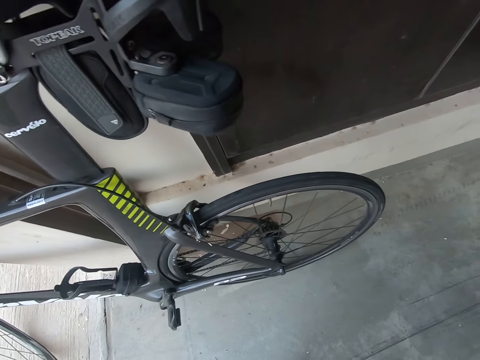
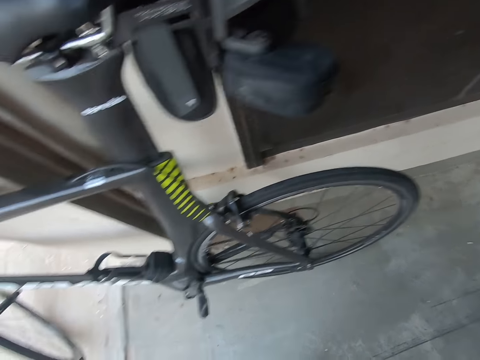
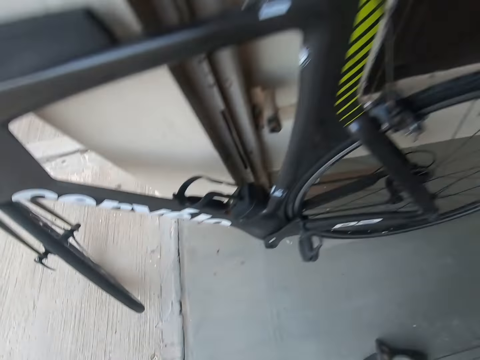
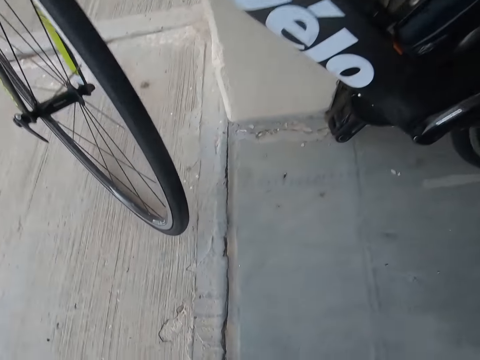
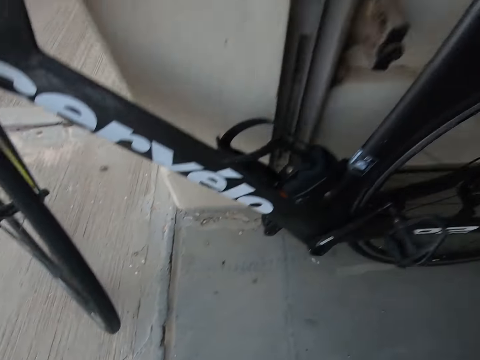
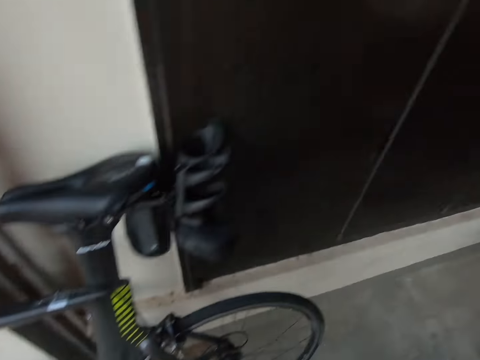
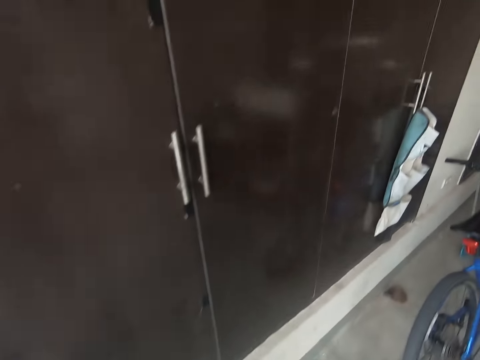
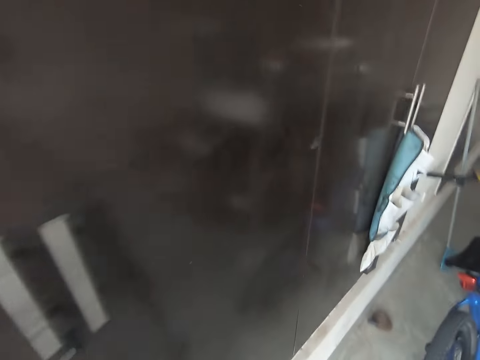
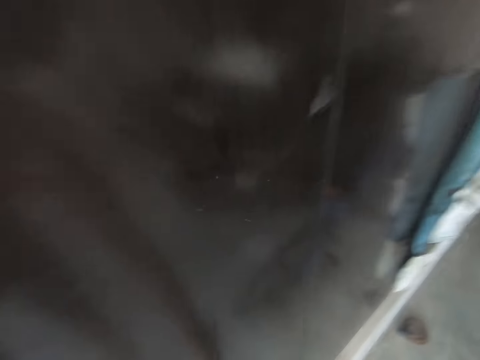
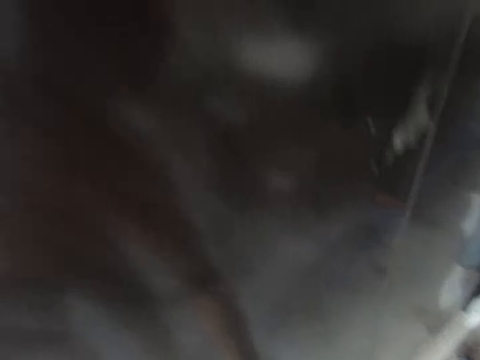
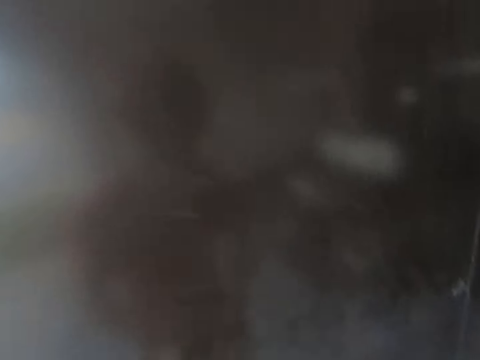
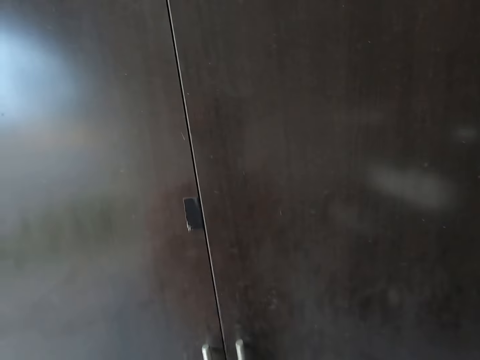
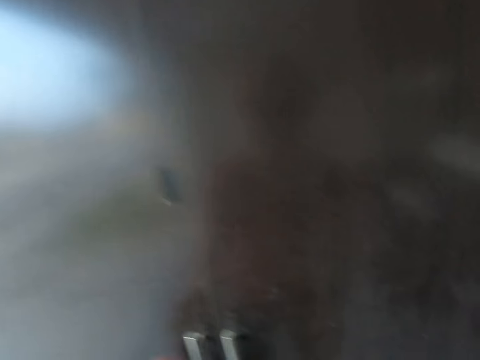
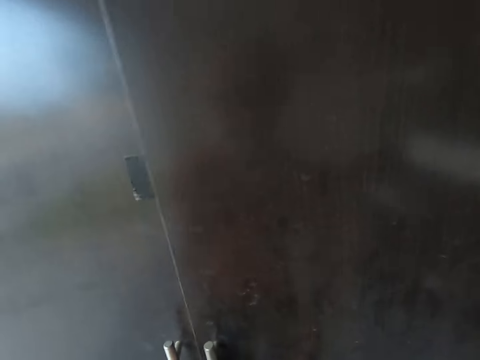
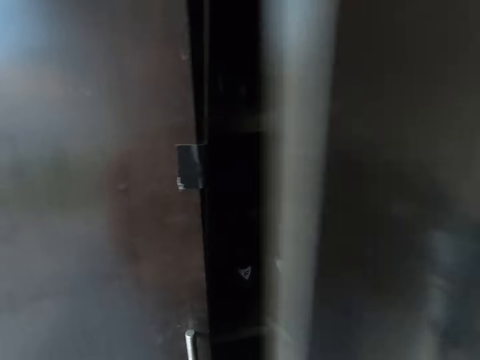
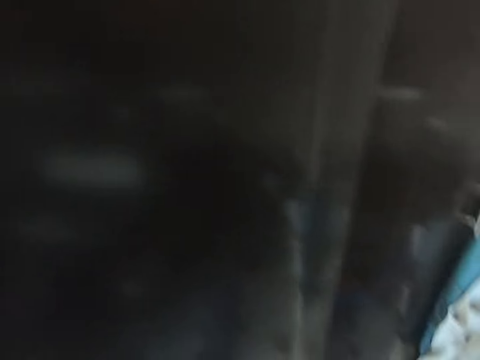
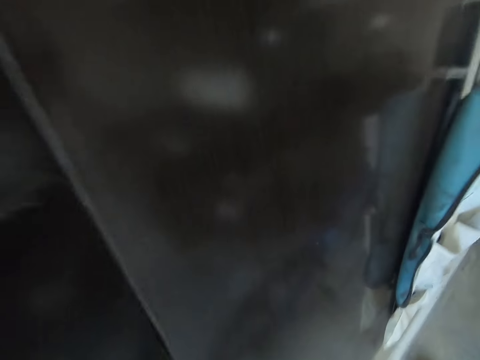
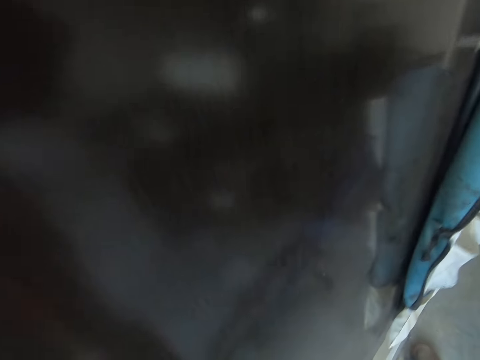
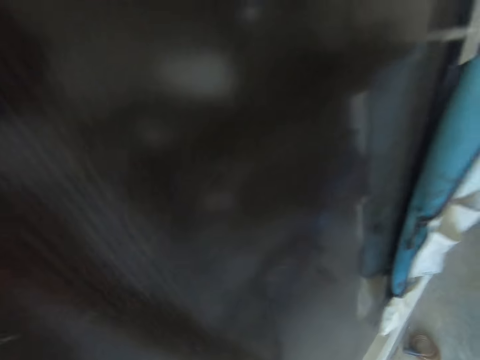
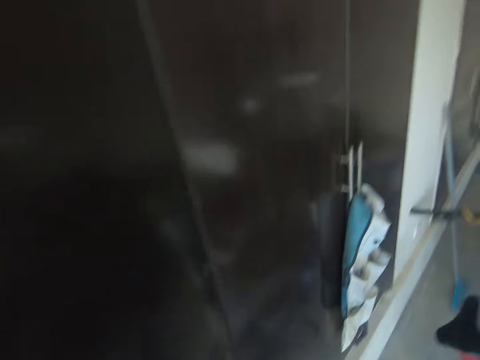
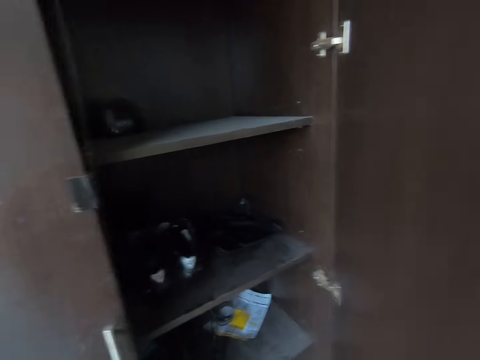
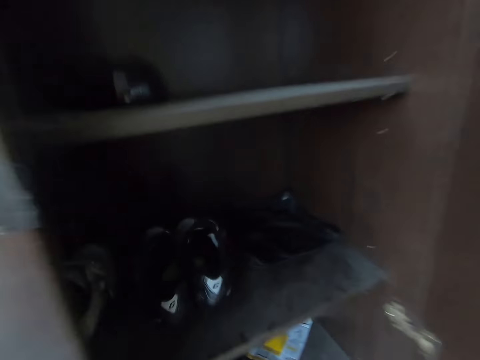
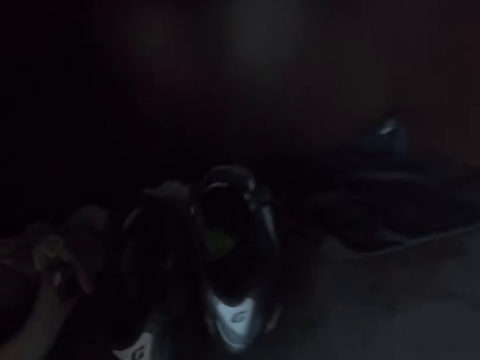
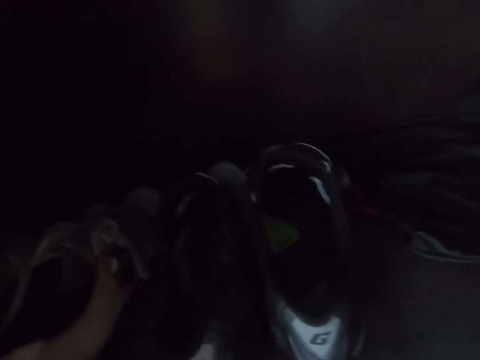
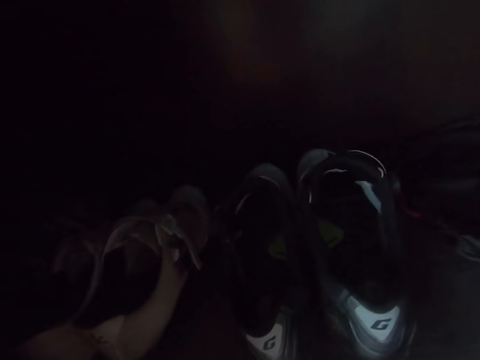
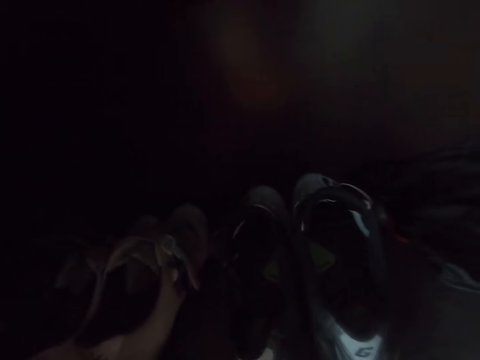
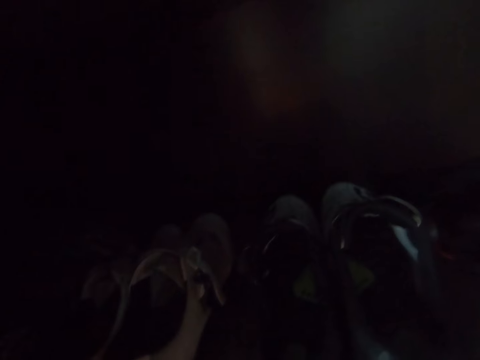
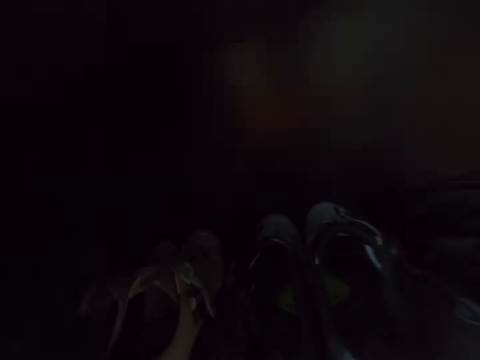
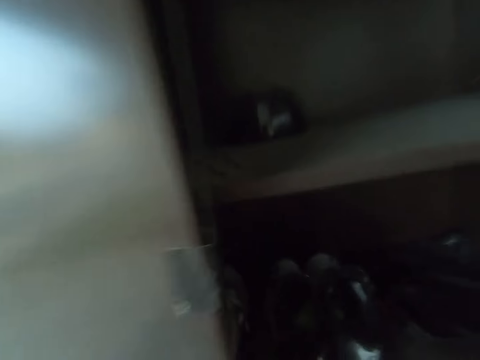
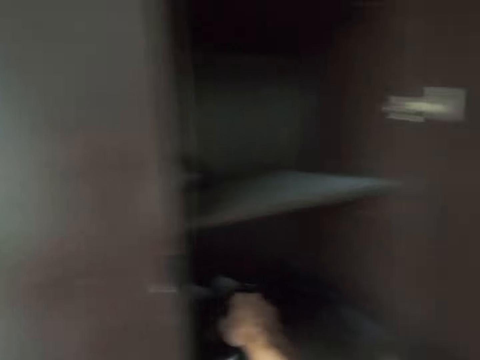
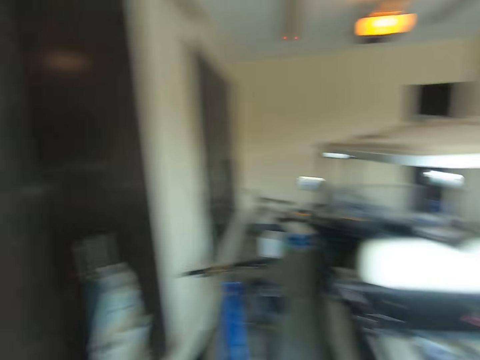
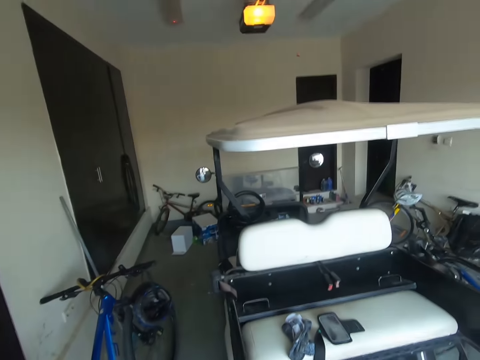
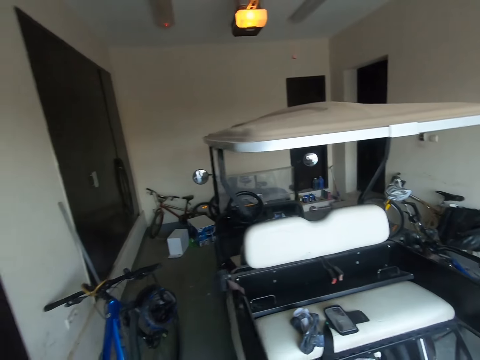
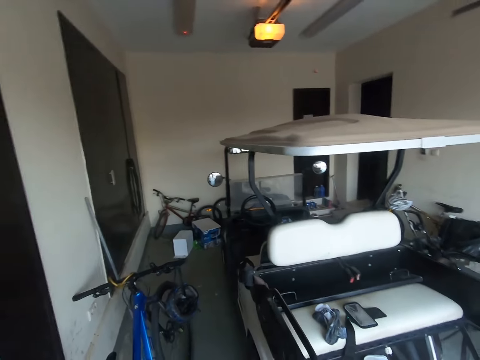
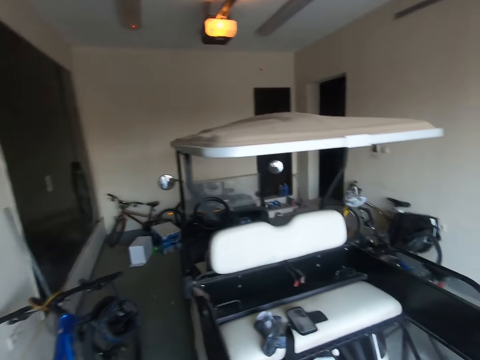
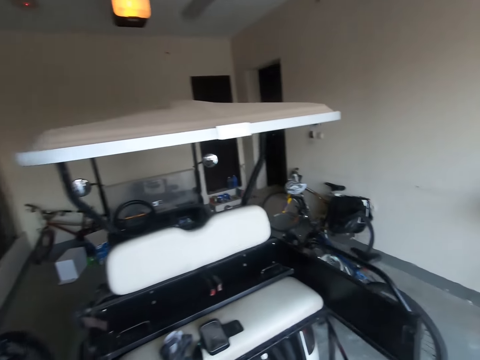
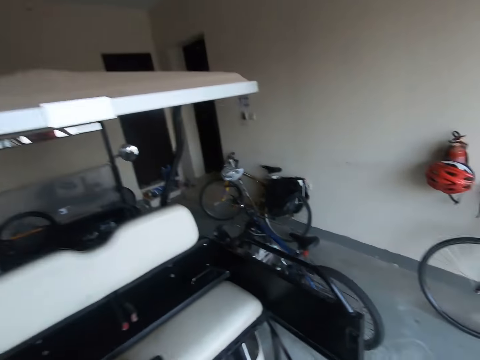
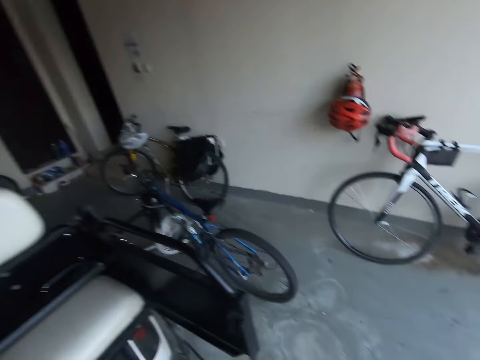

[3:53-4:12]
The camera wearer opens the cabinet. They move around. They look around the cabinet. They pick shoes from the cabinet. They walk around.

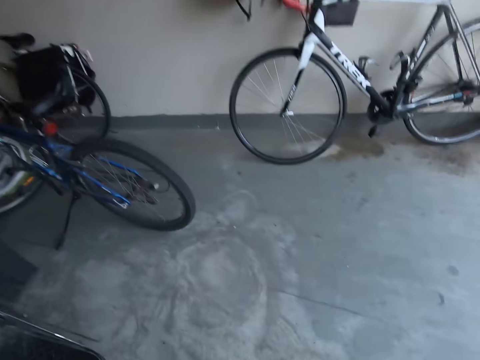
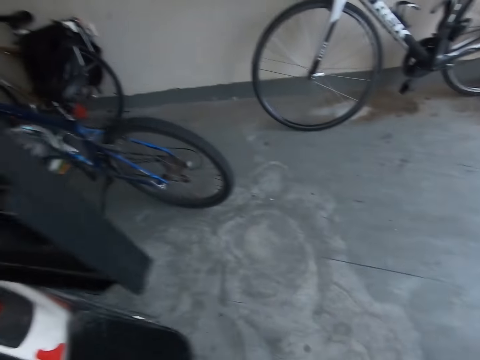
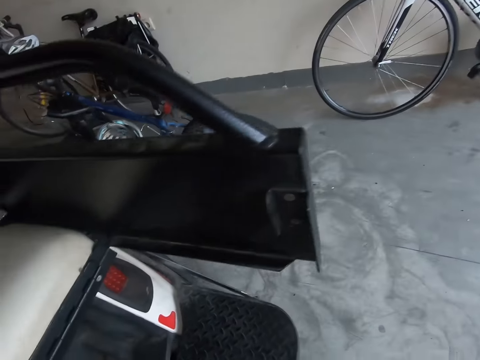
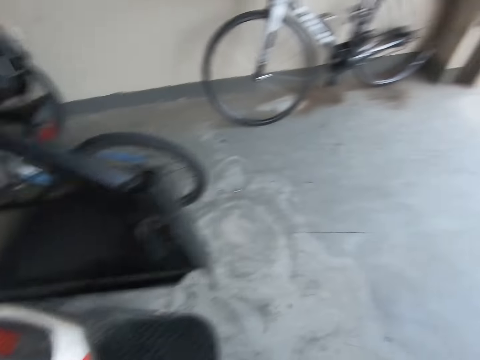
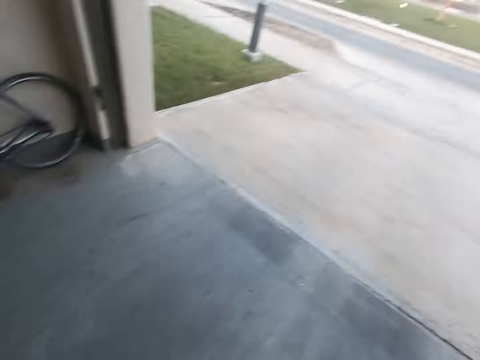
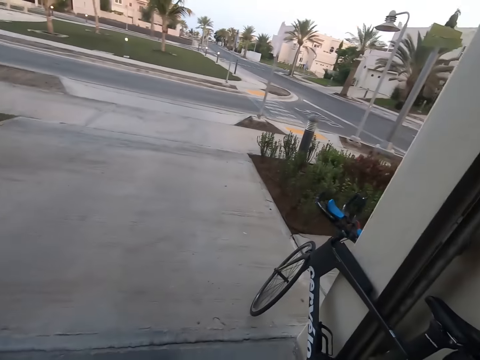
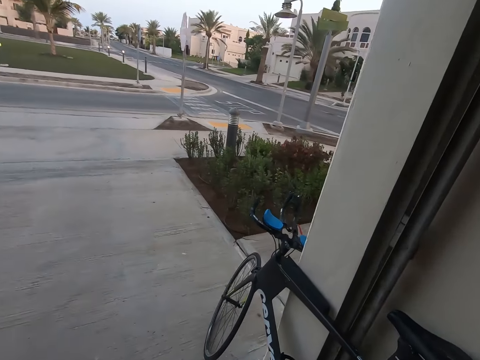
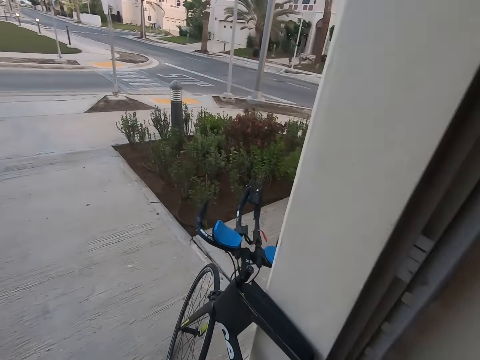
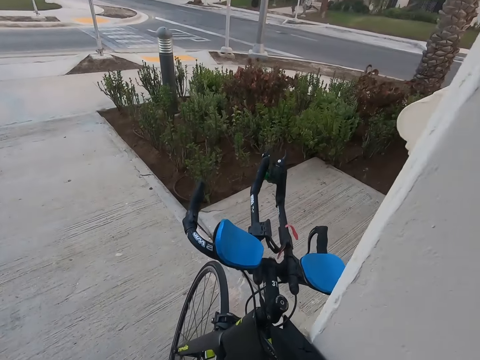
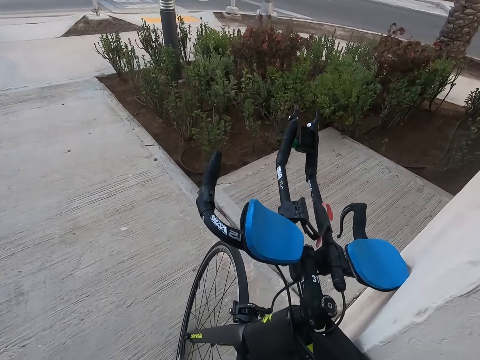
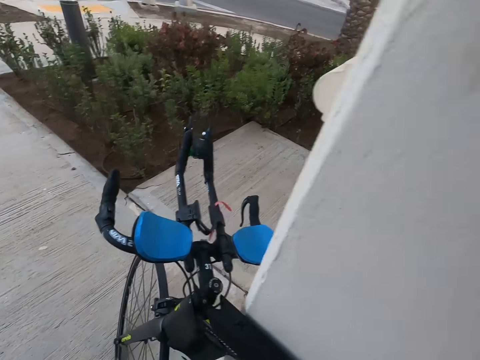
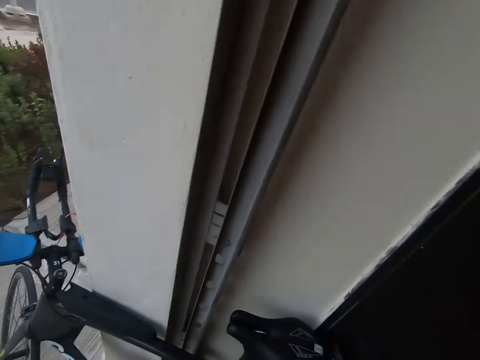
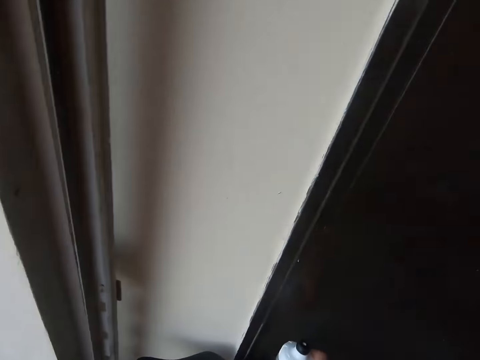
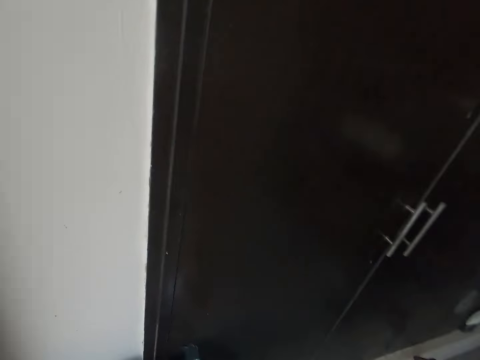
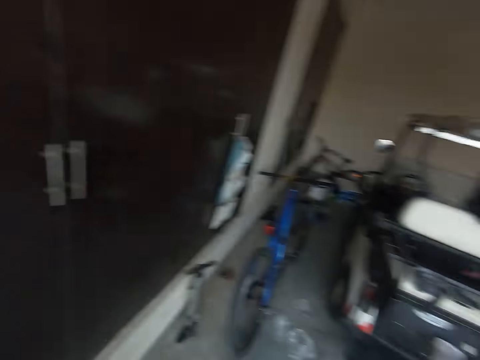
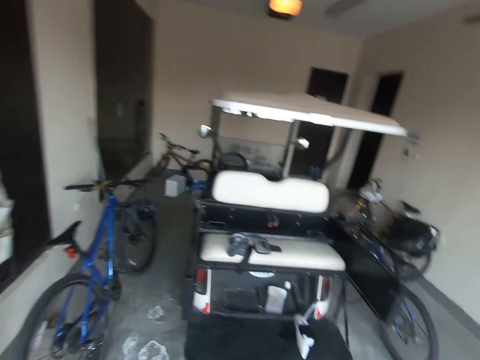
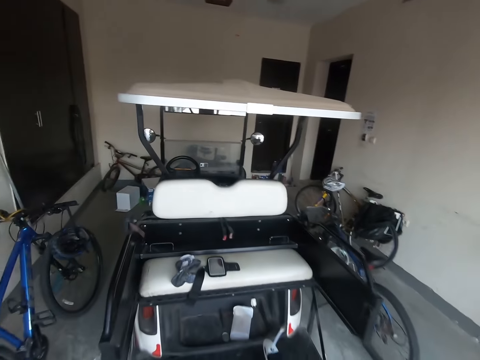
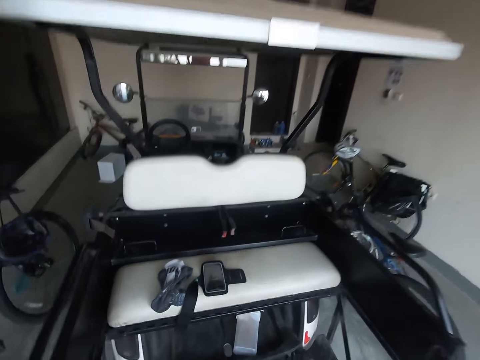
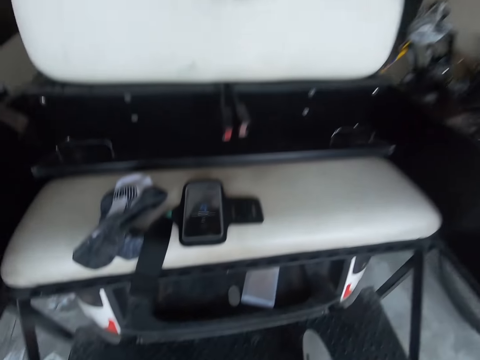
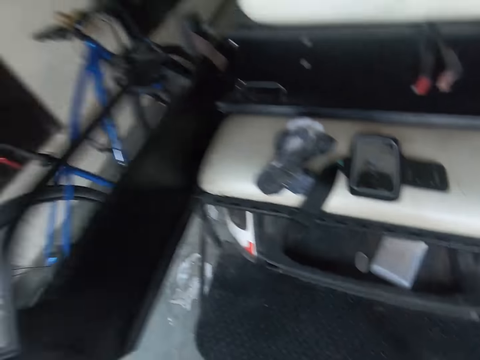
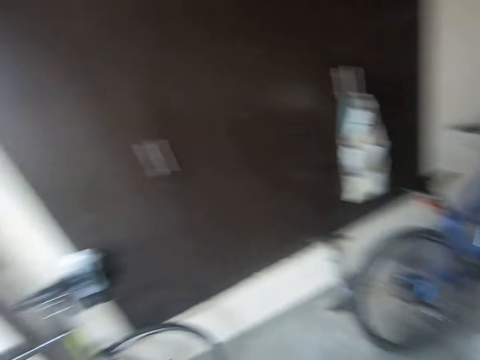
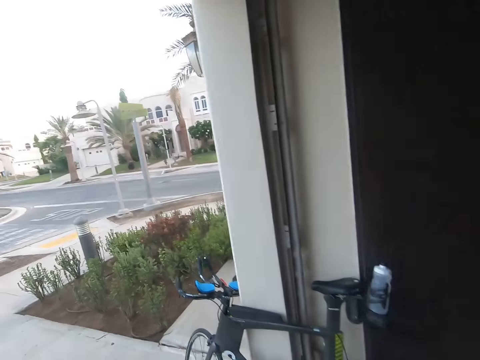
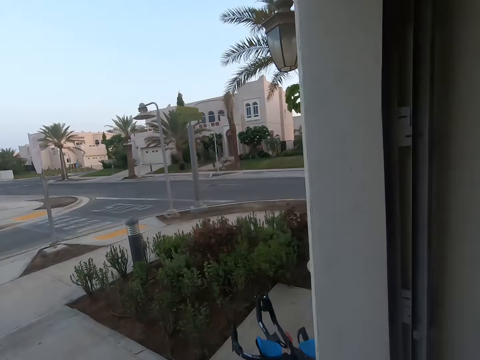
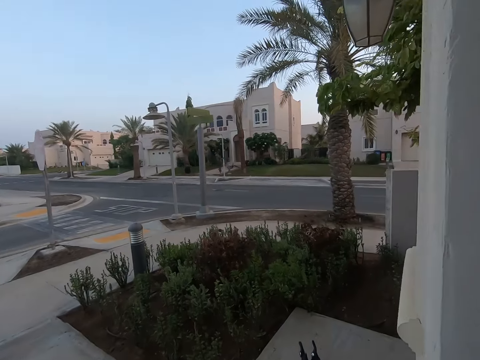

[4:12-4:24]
The camera wearer puts a bottle on the bicycle.
